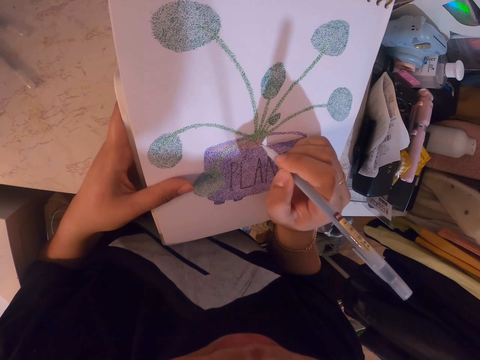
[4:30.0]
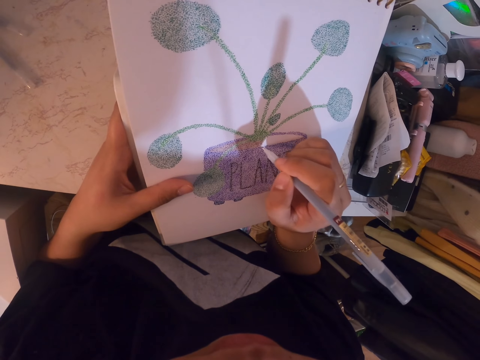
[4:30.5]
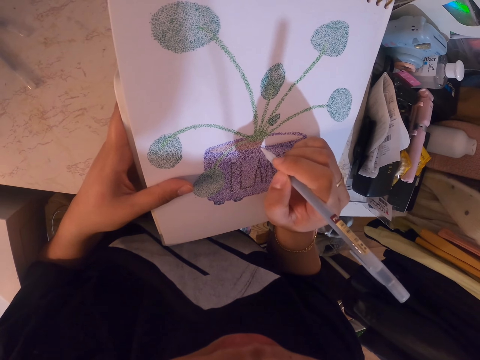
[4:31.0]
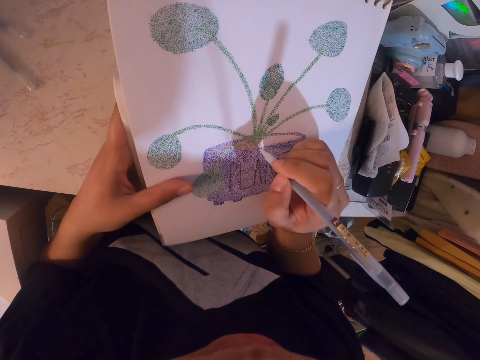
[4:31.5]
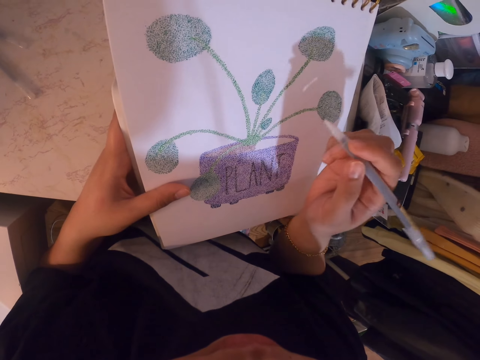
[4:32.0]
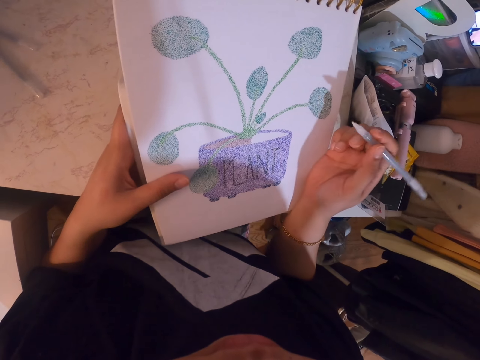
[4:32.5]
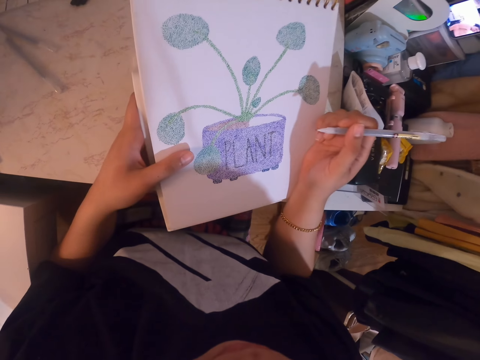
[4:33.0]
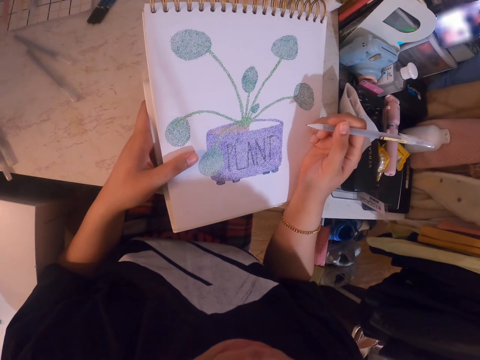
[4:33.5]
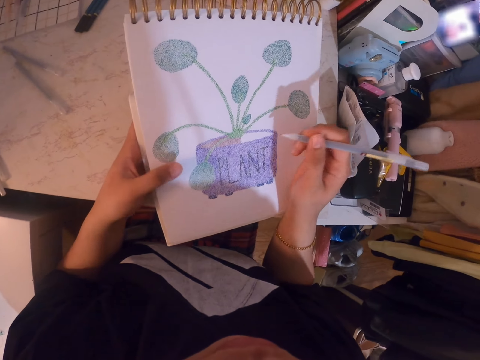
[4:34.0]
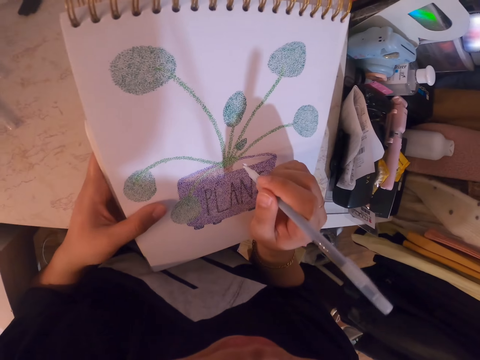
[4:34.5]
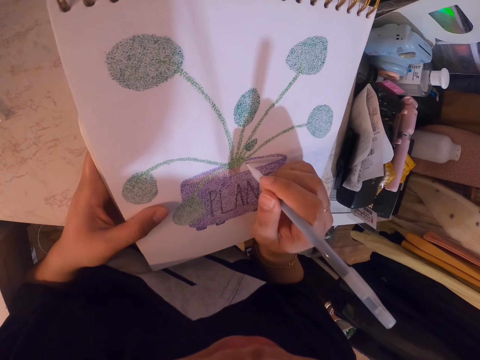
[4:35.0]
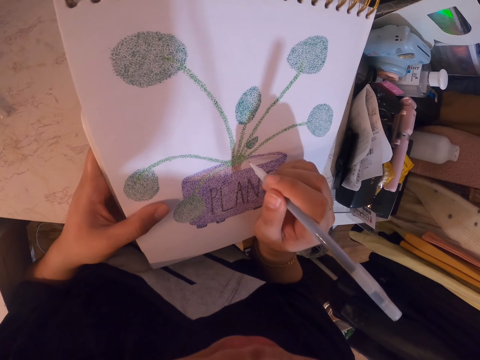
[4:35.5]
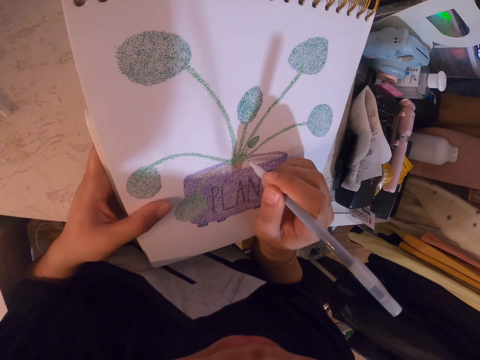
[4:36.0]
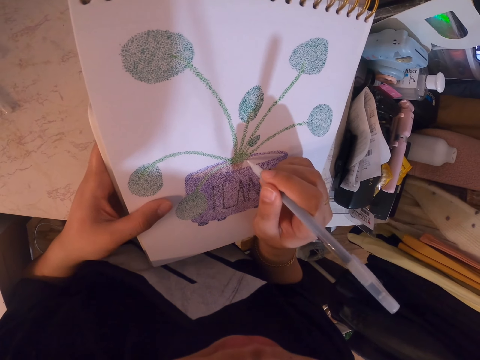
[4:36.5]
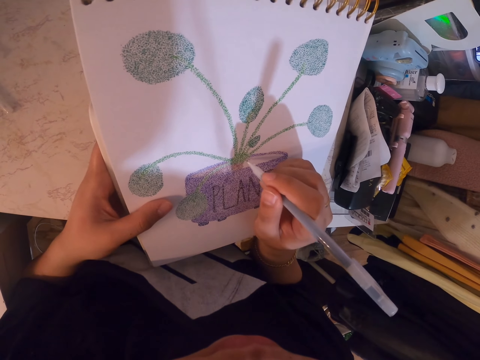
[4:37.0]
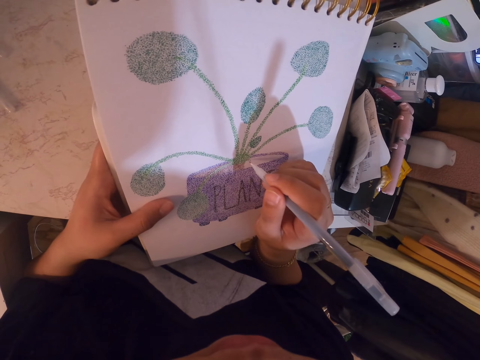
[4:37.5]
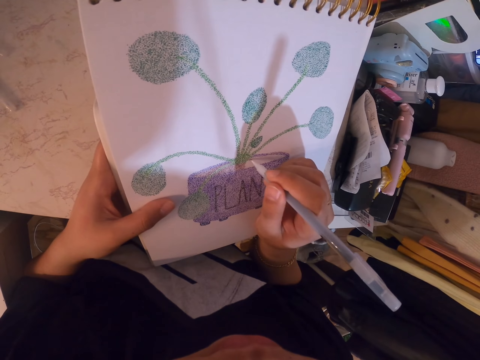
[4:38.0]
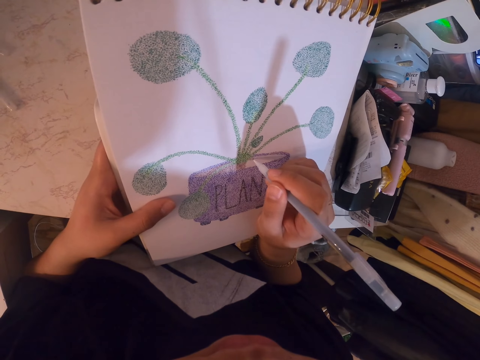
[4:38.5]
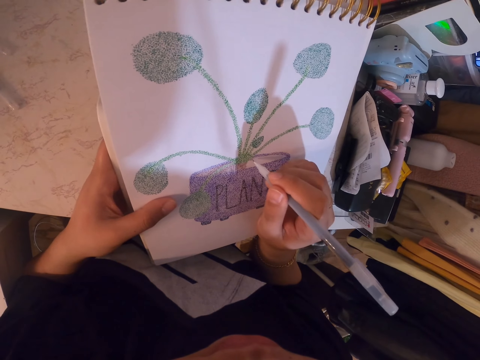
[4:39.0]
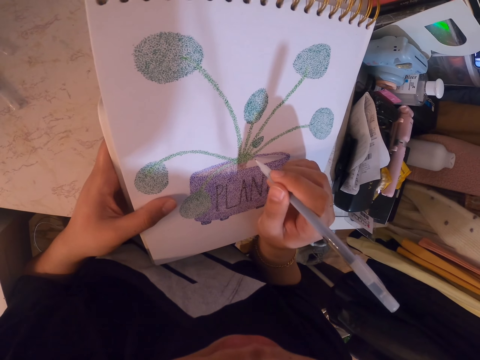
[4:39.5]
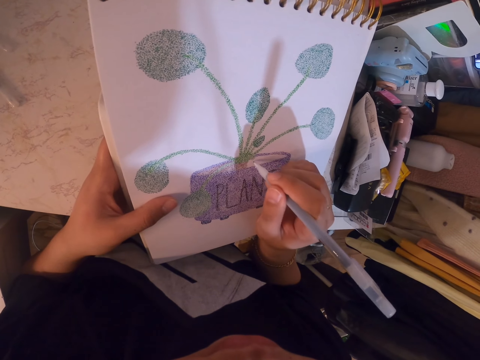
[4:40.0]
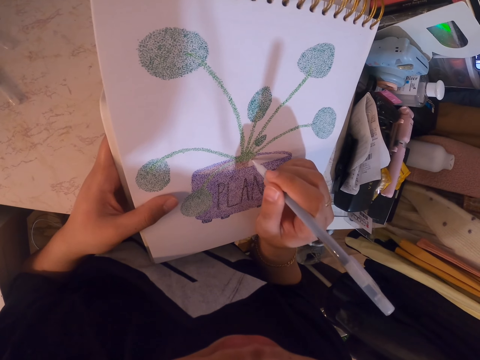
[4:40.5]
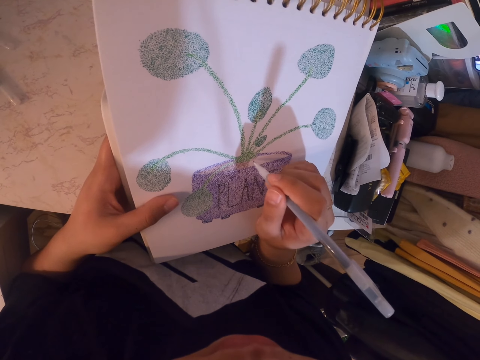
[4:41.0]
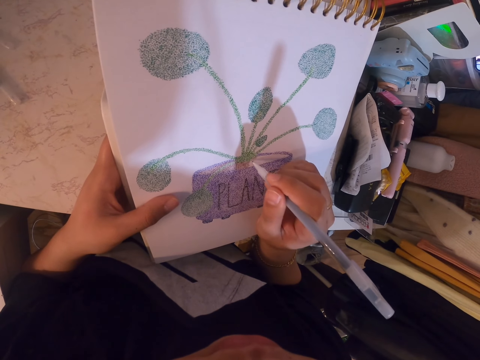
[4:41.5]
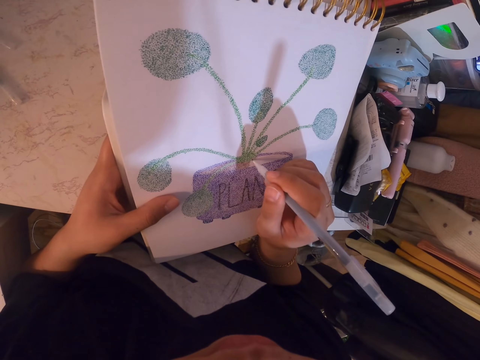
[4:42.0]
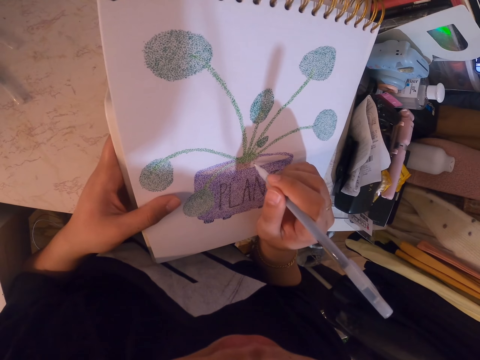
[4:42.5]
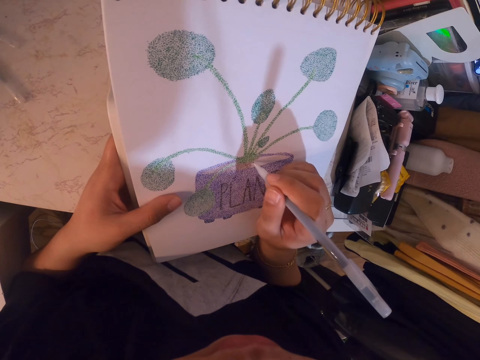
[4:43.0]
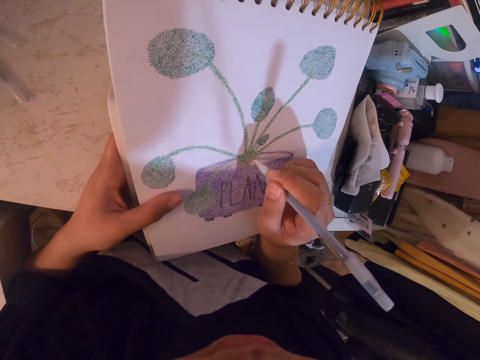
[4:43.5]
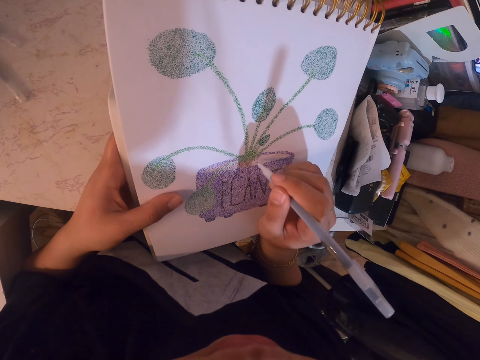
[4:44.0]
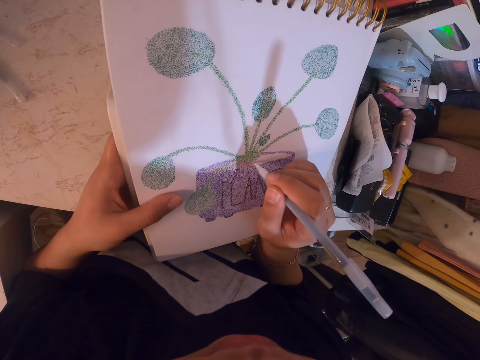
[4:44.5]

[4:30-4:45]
The camera wearer stares at the sketch. He moves his right hand on the drawing. He adds dots on the drawing with a drawing pen.

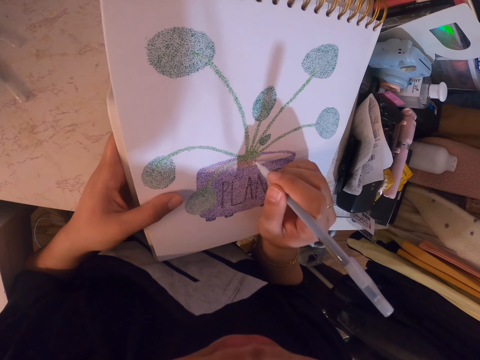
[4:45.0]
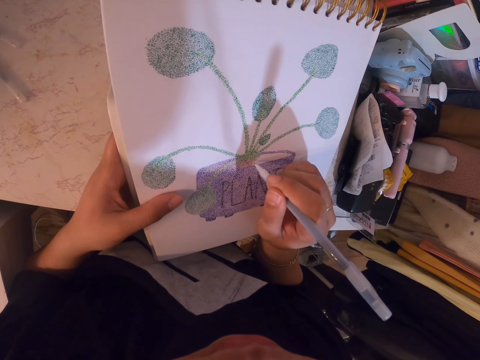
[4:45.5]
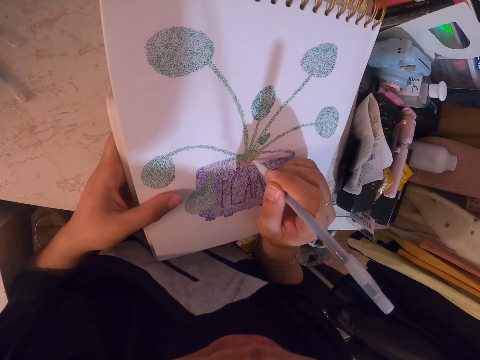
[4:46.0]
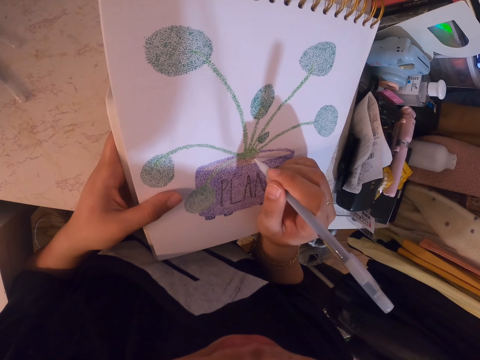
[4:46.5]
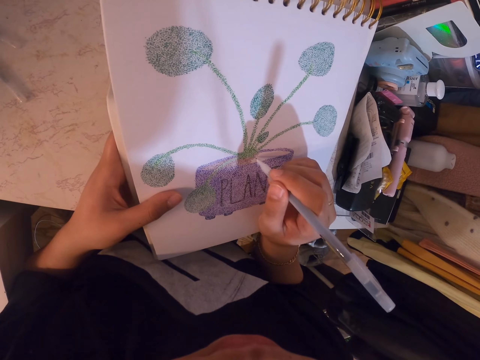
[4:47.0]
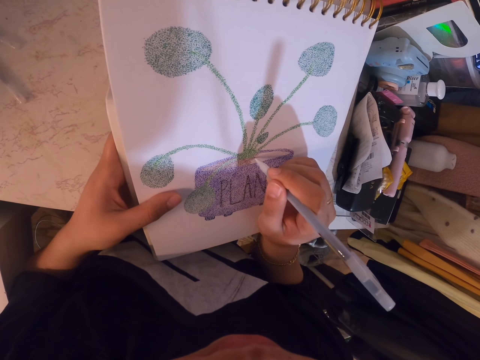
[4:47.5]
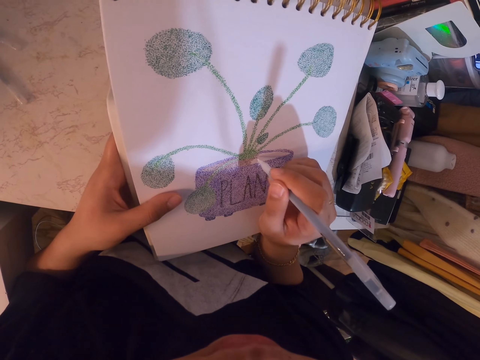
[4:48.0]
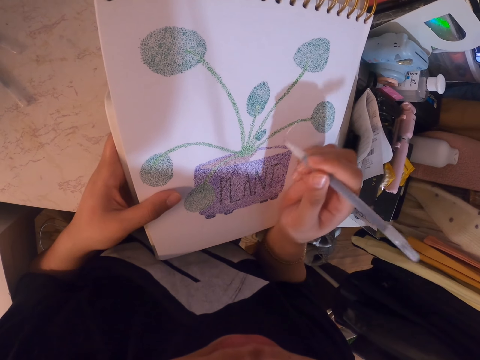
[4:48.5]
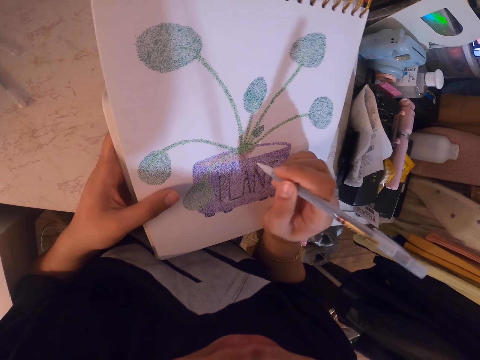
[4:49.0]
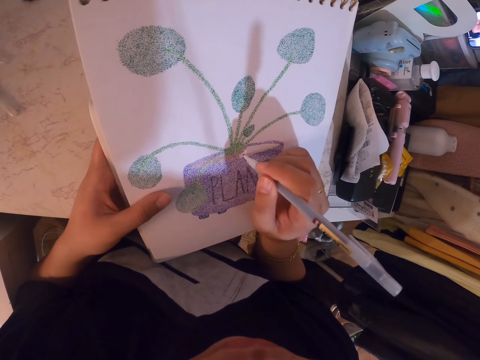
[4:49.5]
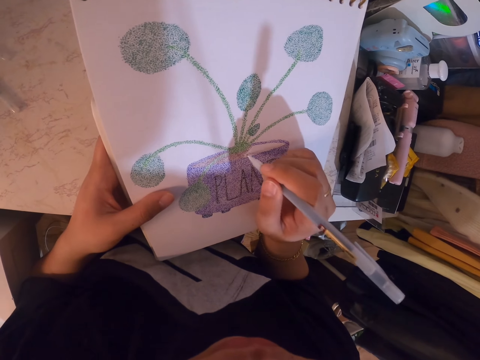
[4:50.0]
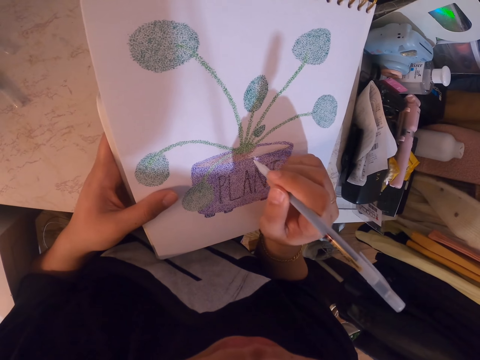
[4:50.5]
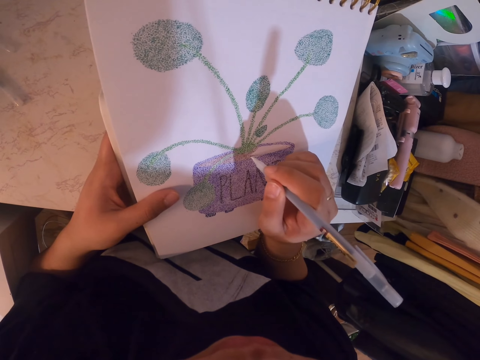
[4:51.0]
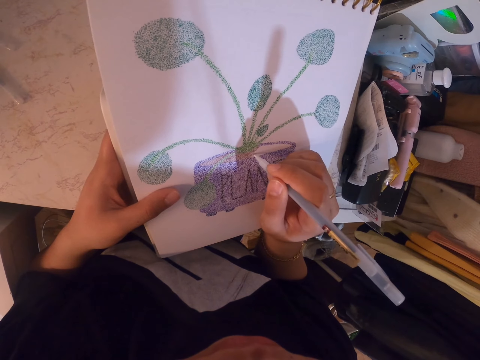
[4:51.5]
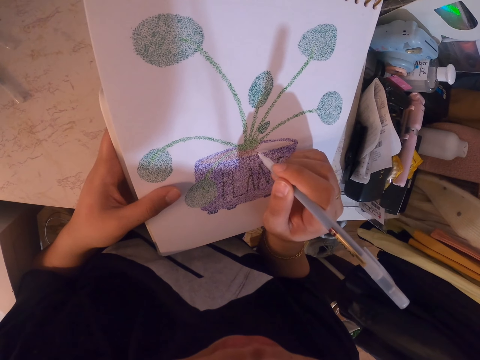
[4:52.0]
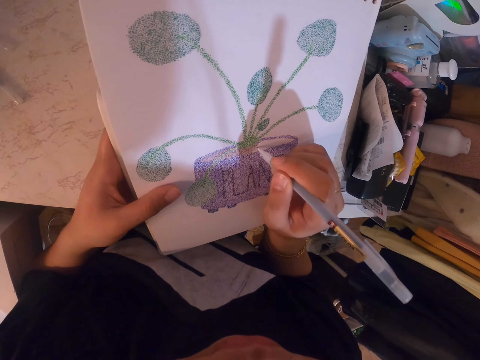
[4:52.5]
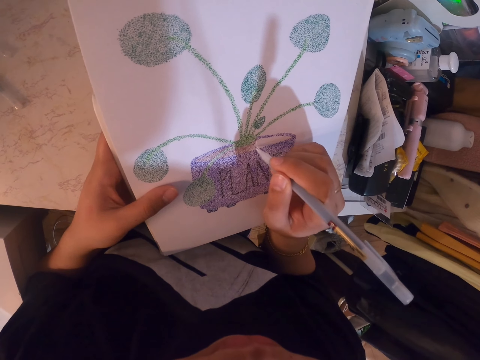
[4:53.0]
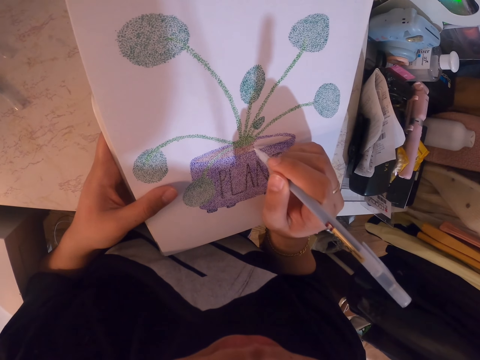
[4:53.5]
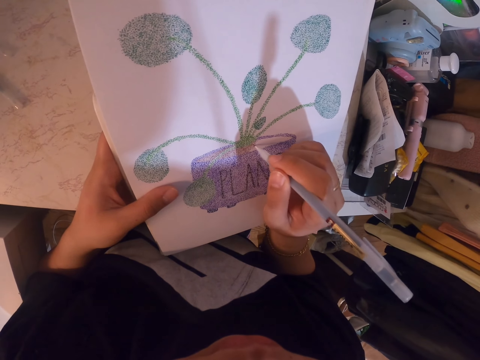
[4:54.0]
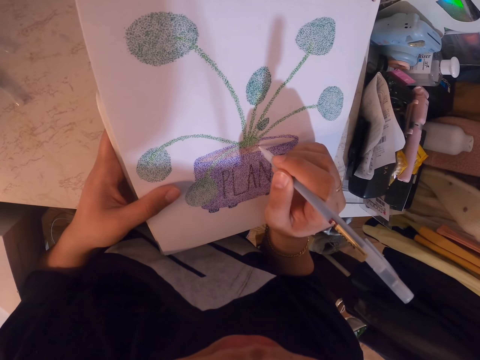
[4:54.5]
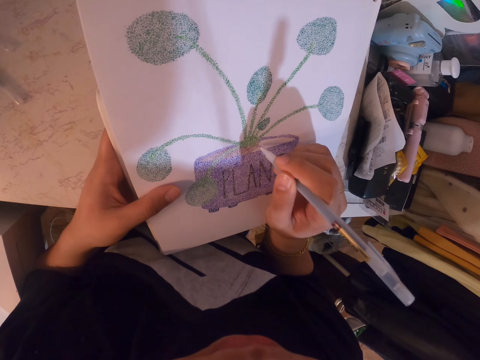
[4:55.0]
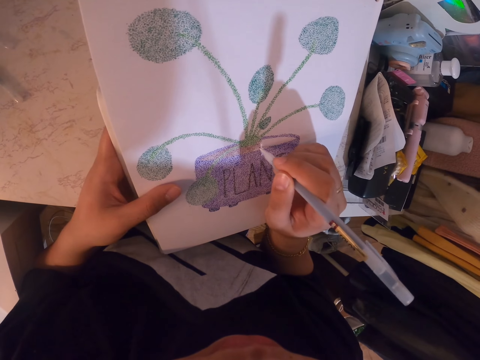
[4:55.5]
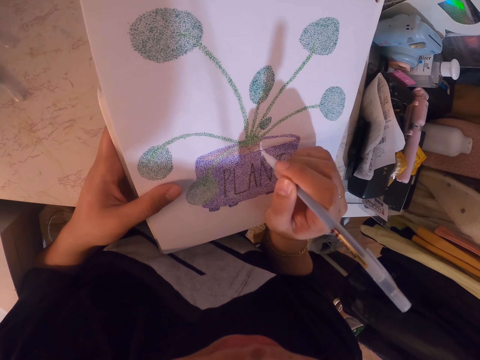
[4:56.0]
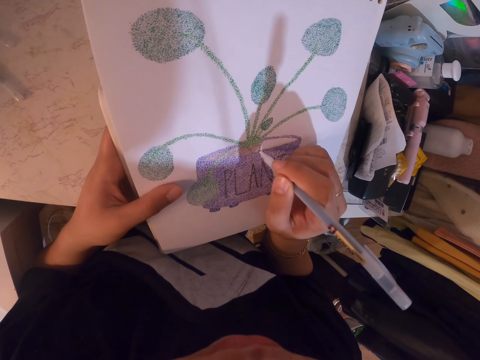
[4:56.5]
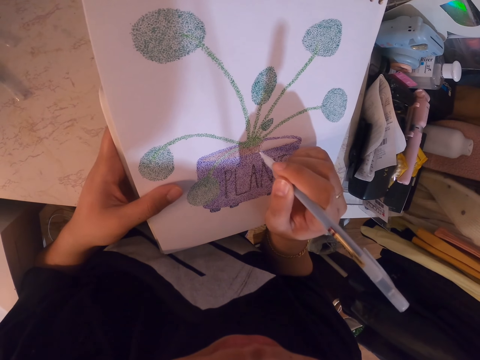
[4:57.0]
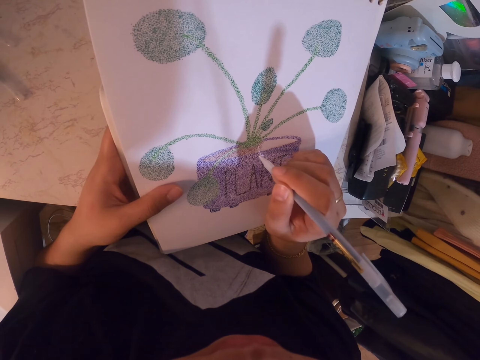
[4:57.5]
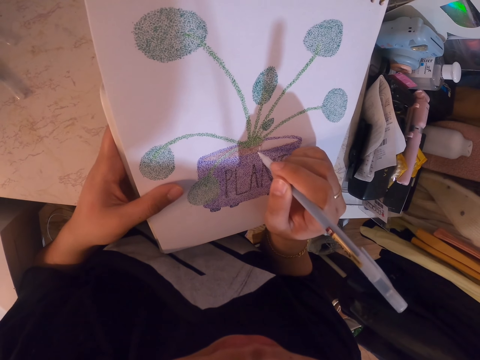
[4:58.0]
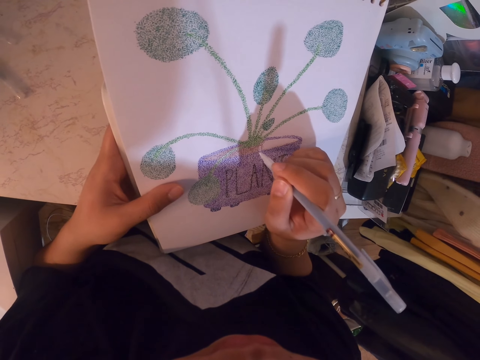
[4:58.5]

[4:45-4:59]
The camera wearer adjusts the drawing pen in her hand. She adds dots on a drawing with the drawing pen.
